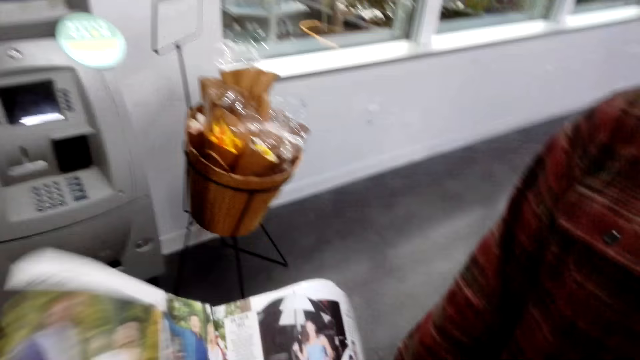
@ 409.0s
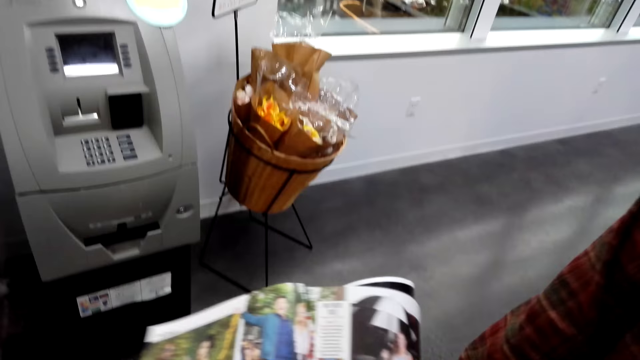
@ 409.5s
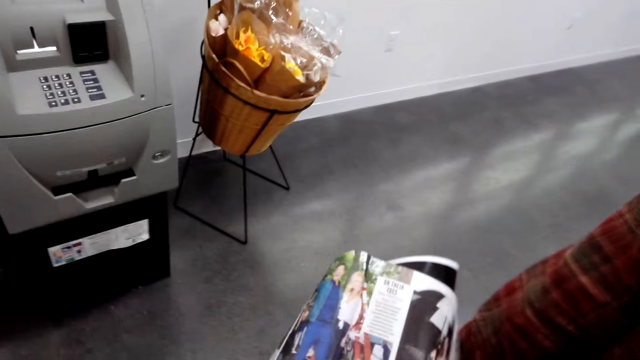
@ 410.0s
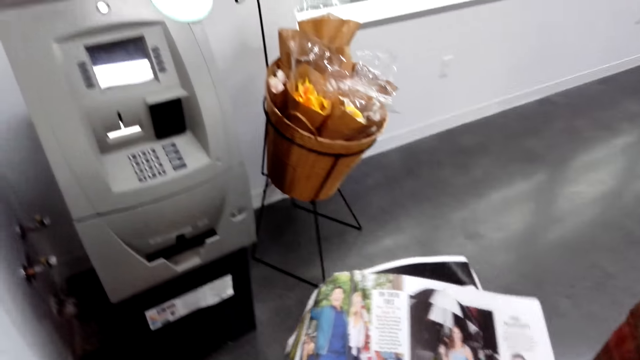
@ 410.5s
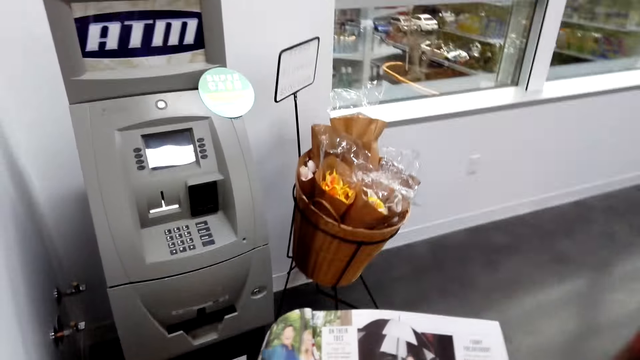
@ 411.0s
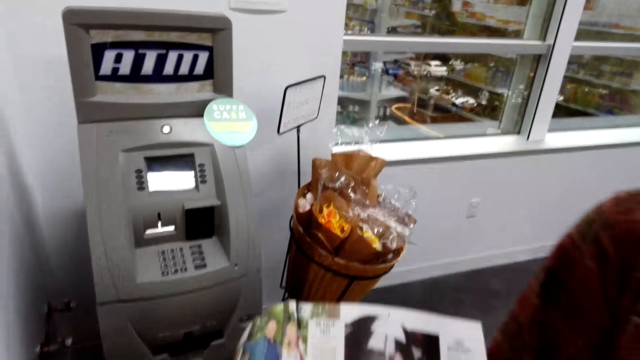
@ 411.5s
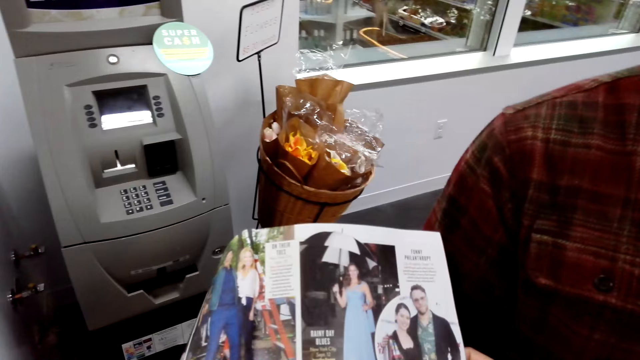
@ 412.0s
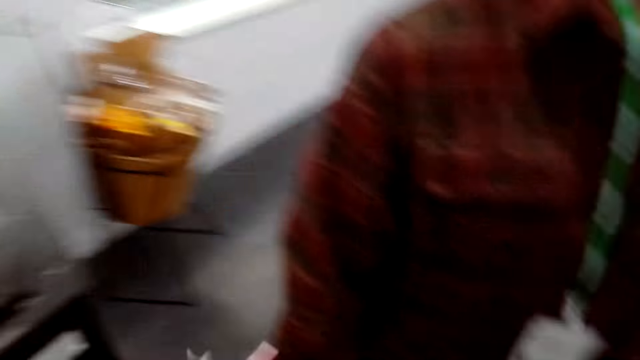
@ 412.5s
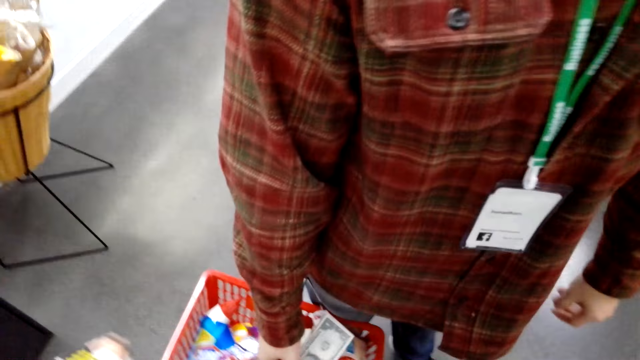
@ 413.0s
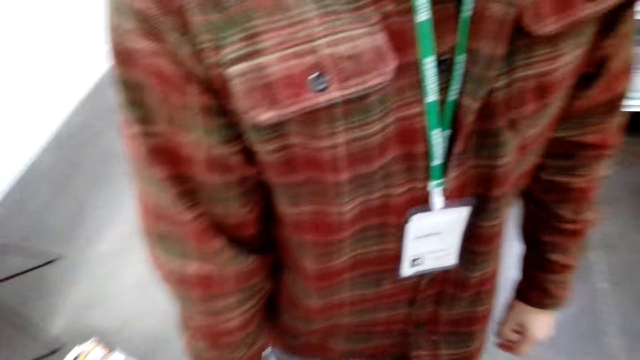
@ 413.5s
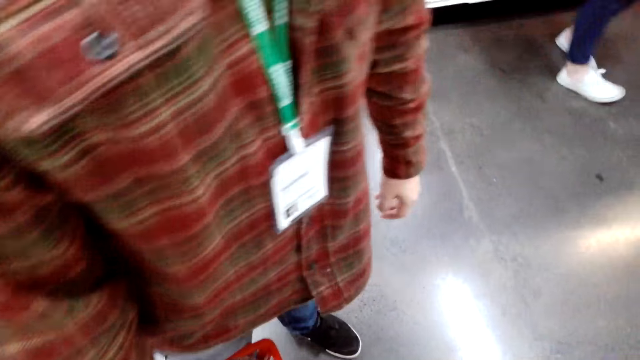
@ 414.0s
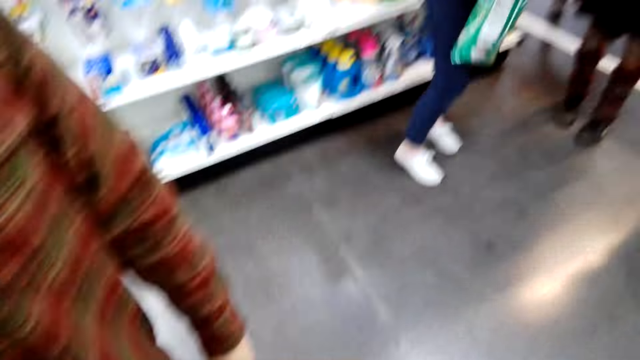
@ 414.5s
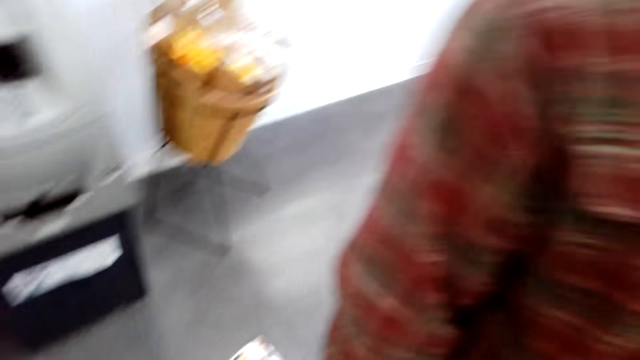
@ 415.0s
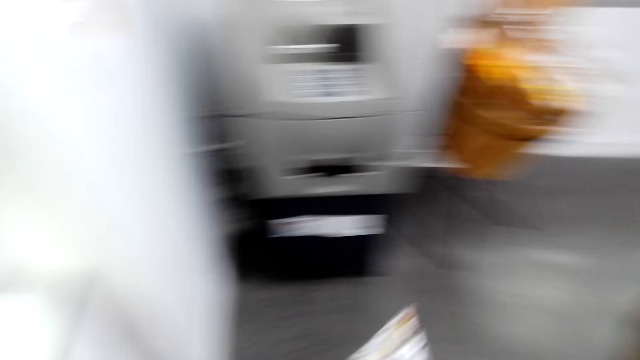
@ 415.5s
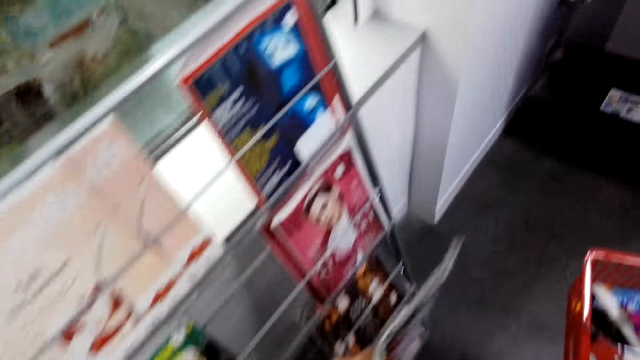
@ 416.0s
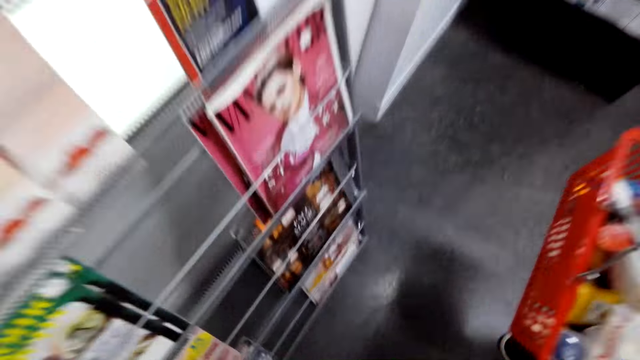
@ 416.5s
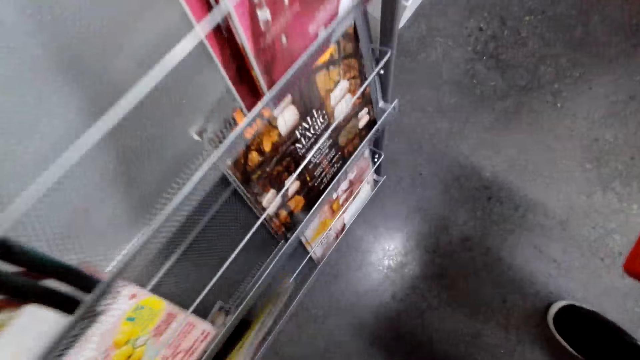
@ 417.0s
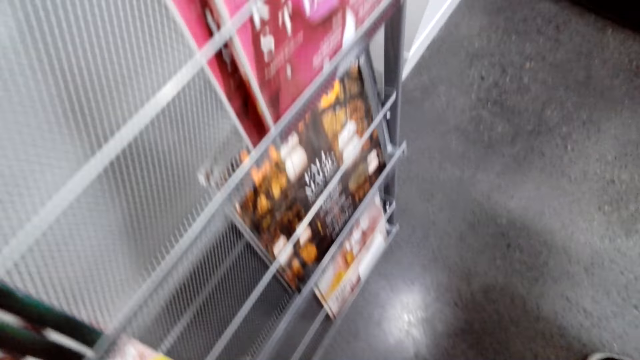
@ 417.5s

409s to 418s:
The camera wearer opens a new page of the book. They return the magazine to the shelf.

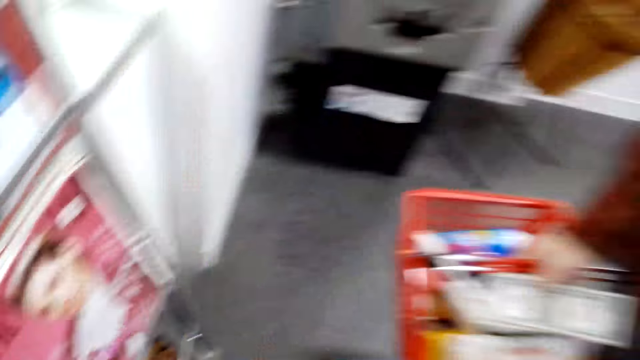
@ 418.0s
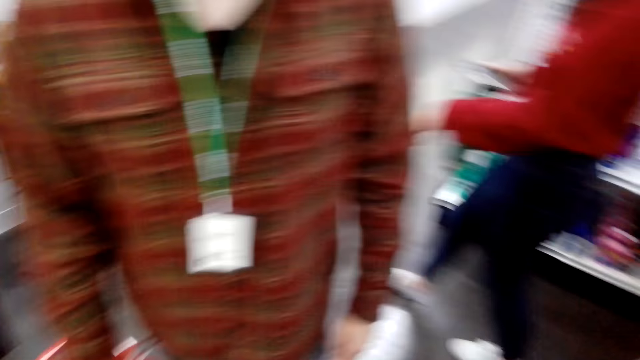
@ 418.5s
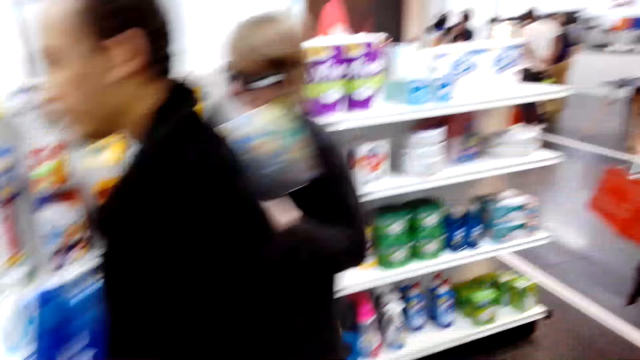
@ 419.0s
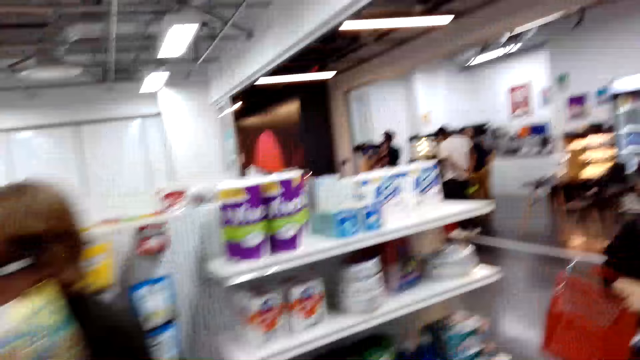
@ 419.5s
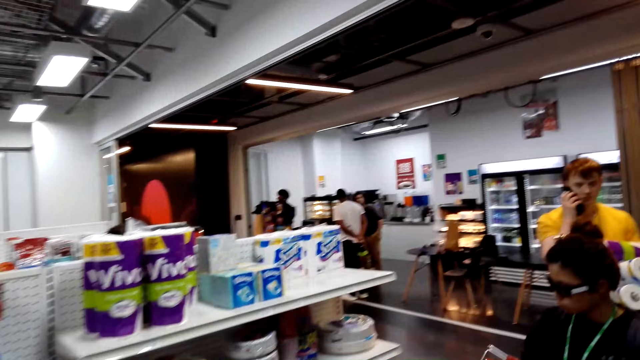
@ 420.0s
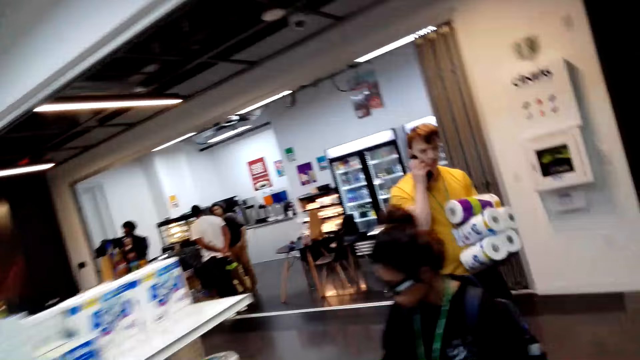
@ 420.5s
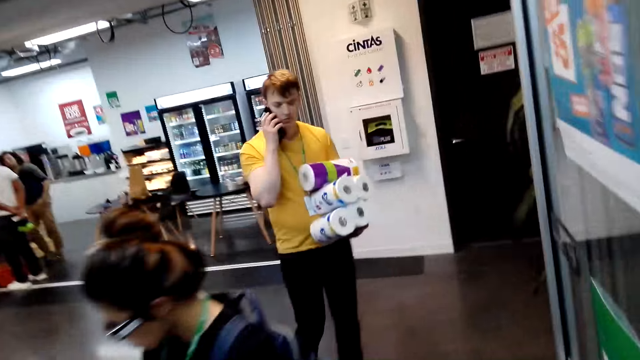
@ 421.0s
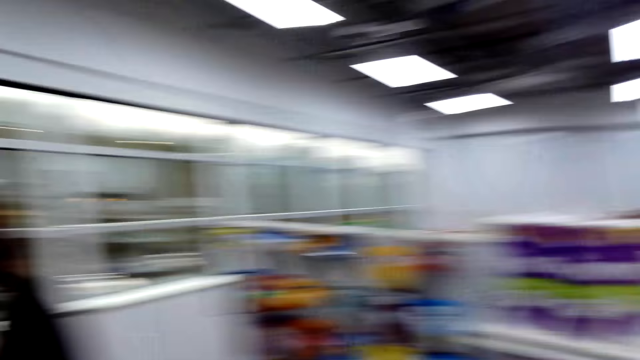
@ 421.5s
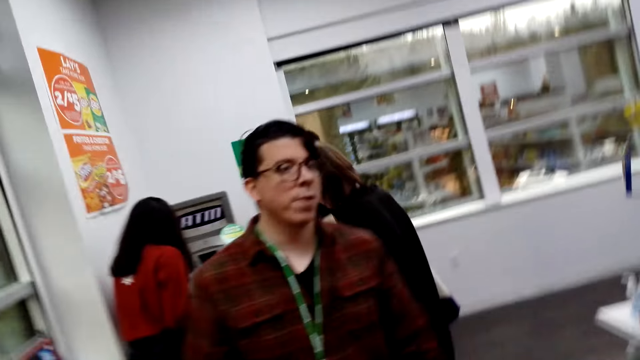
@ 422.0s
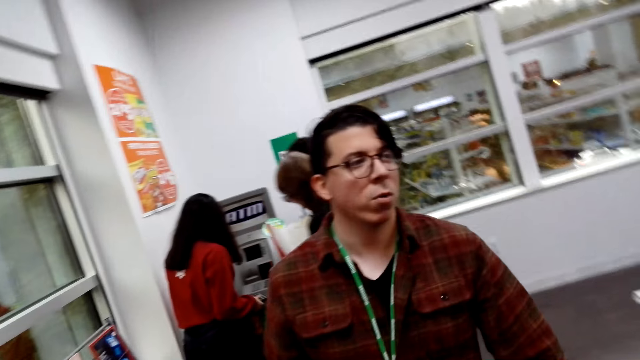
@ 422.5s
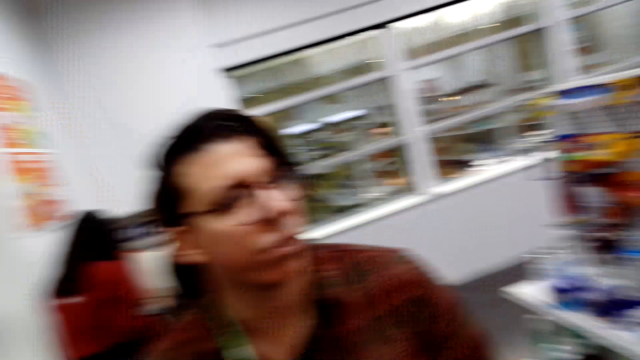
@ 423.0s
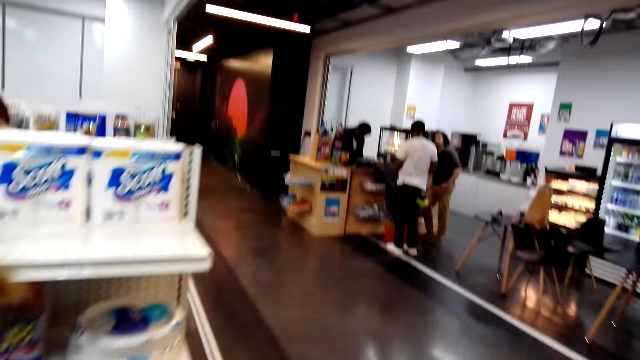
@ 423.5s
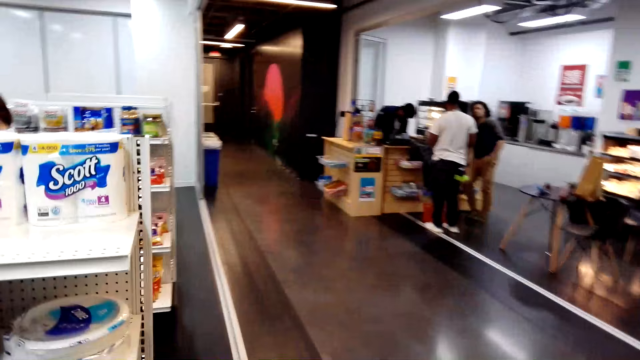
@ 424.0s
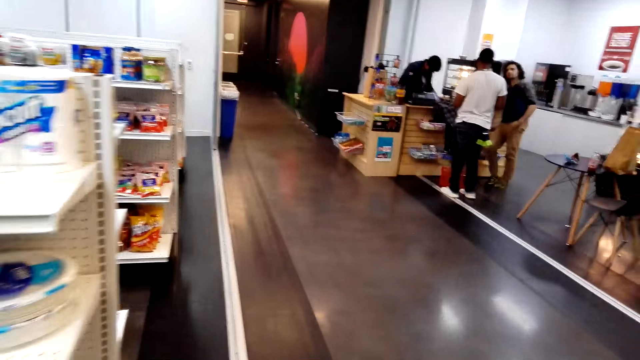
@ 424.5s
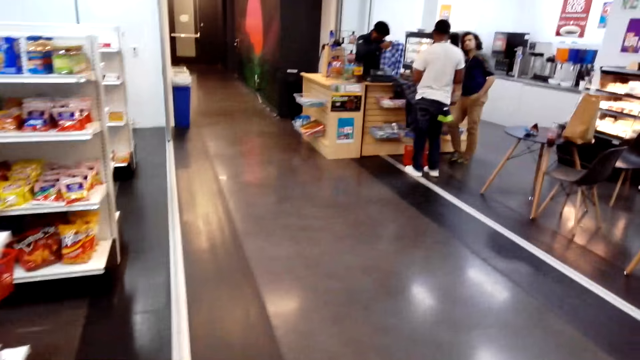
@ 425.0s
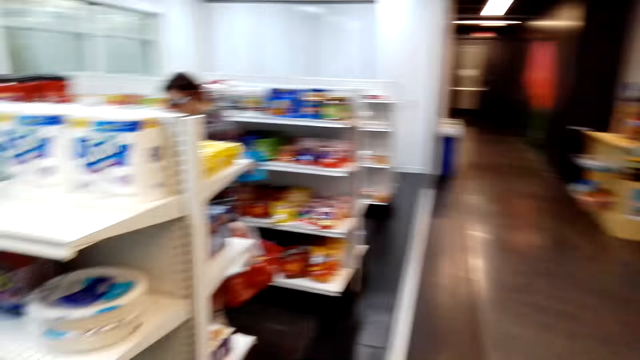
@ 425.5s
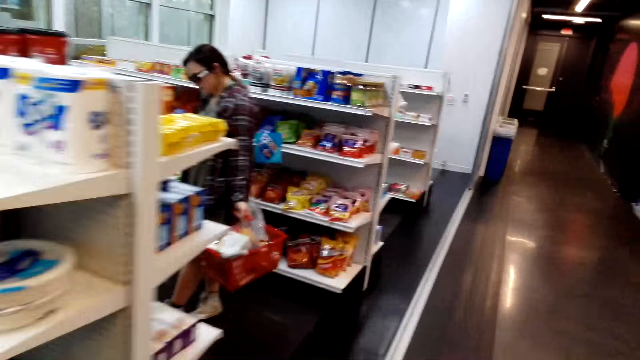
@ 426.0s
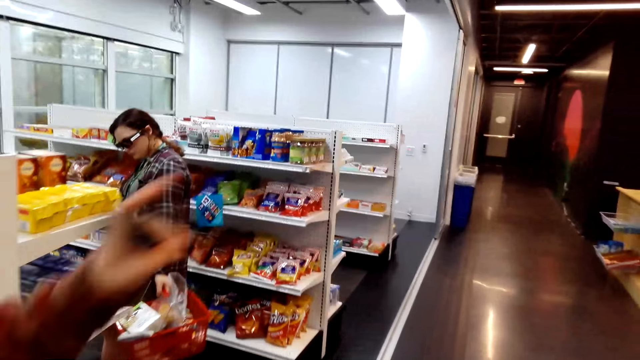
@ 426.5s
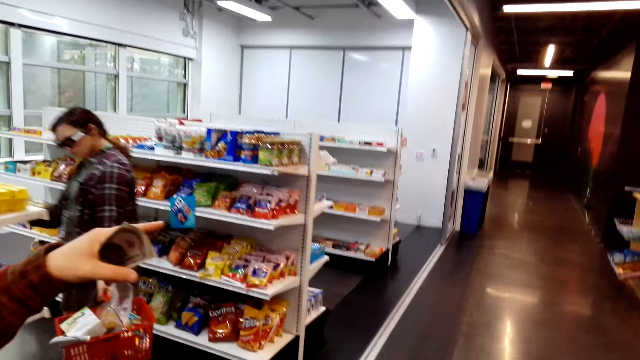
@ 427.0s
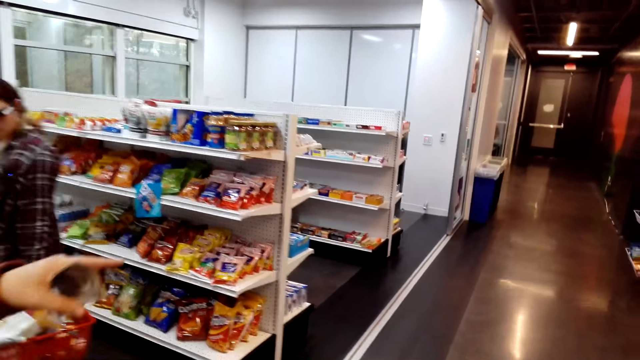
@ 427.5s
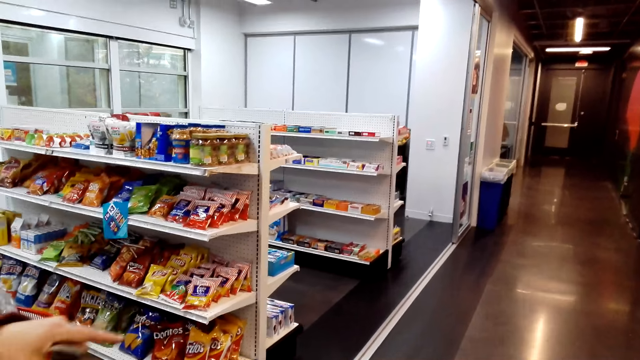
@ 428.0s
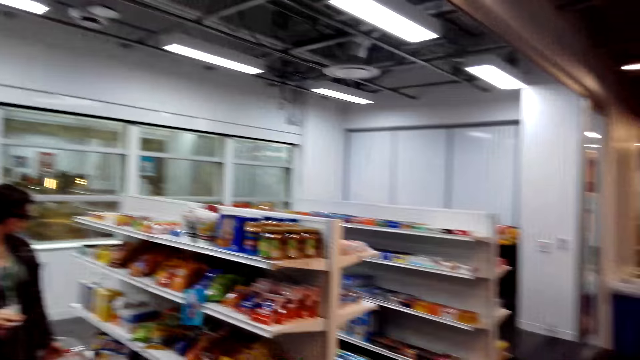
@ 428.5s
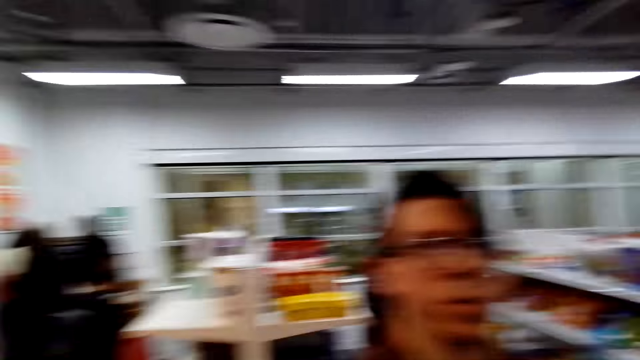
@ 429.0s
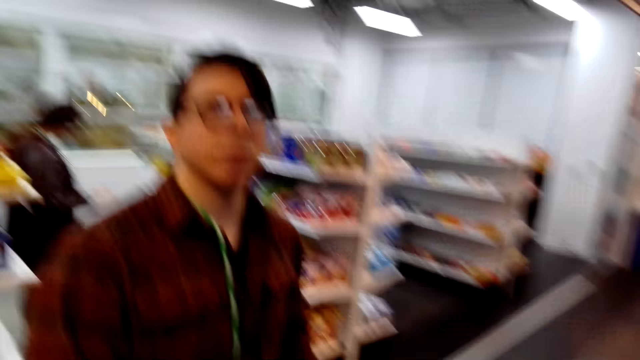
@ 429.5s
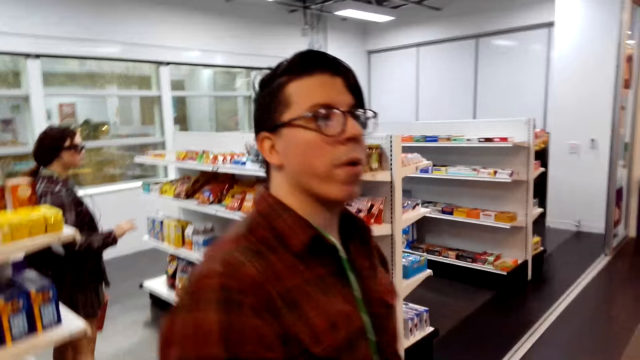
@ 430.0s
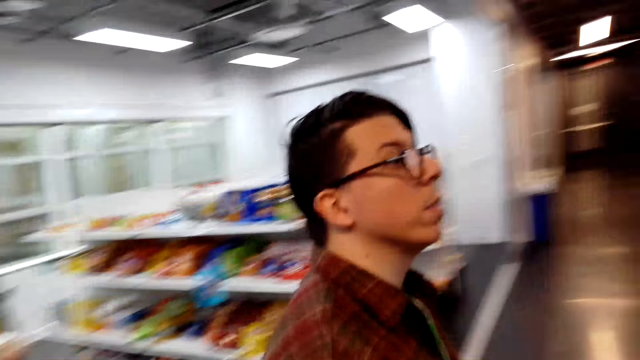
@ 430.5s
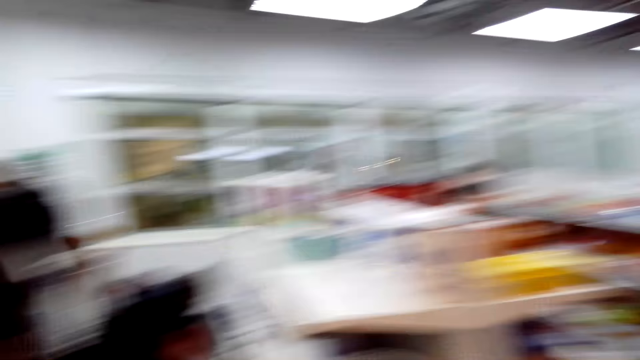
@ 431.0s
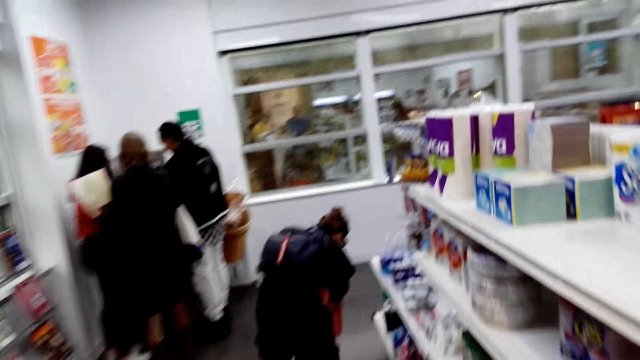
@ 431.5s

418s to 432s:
The camera wearer looks around. A man walks. The camera wearer walks.
